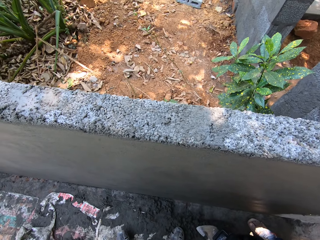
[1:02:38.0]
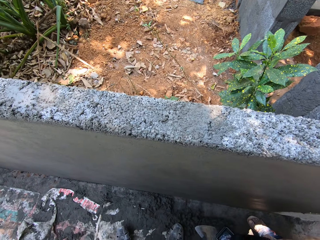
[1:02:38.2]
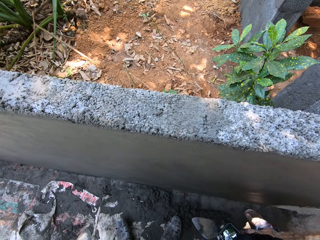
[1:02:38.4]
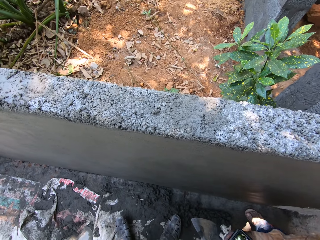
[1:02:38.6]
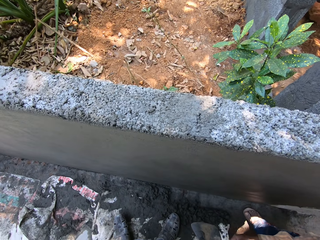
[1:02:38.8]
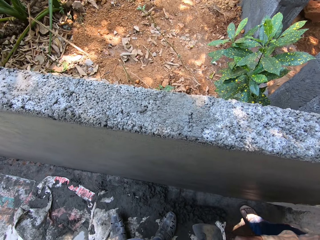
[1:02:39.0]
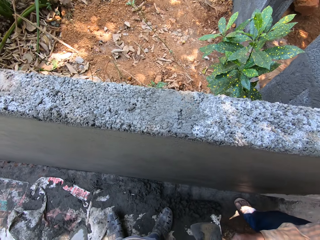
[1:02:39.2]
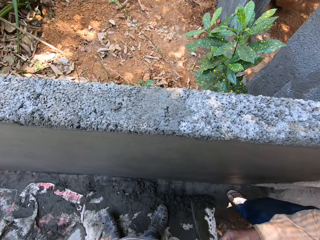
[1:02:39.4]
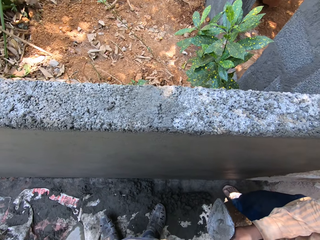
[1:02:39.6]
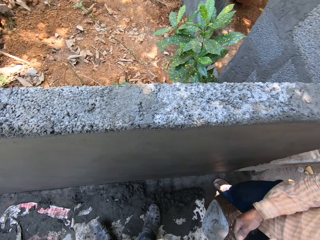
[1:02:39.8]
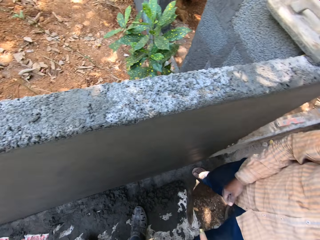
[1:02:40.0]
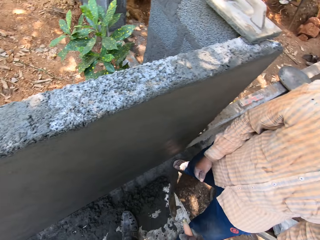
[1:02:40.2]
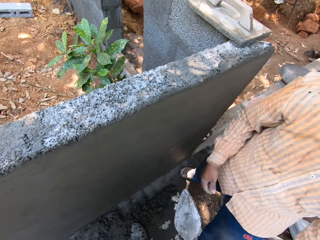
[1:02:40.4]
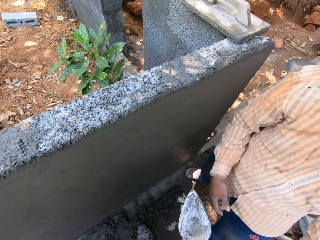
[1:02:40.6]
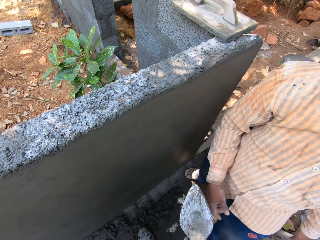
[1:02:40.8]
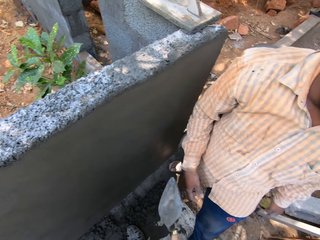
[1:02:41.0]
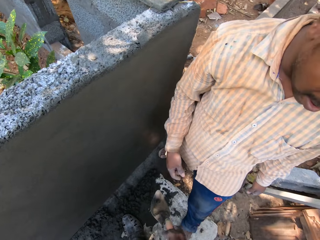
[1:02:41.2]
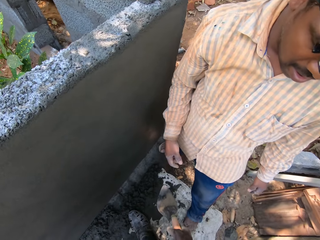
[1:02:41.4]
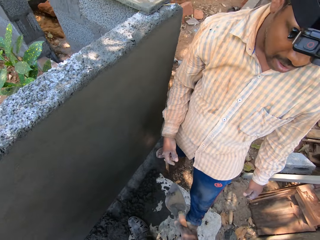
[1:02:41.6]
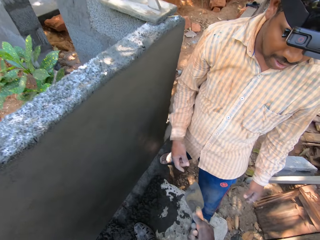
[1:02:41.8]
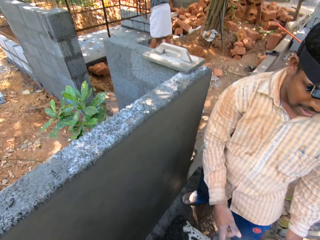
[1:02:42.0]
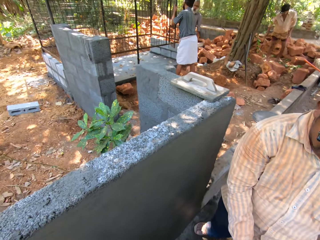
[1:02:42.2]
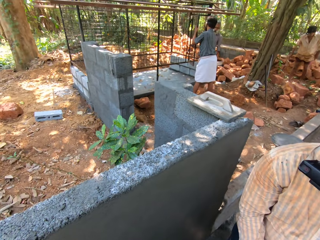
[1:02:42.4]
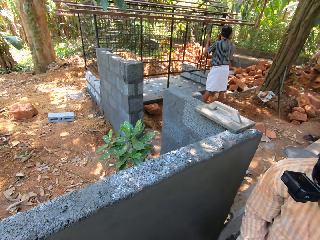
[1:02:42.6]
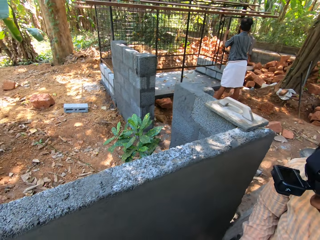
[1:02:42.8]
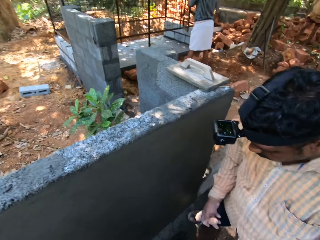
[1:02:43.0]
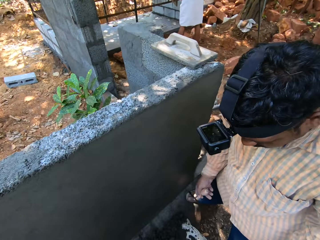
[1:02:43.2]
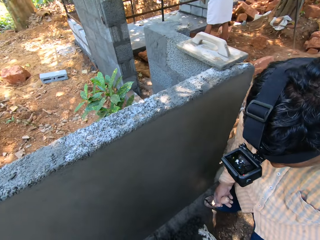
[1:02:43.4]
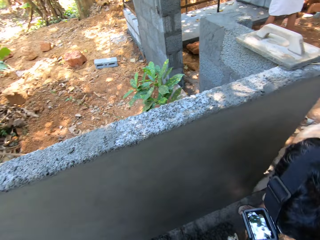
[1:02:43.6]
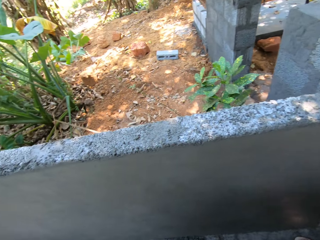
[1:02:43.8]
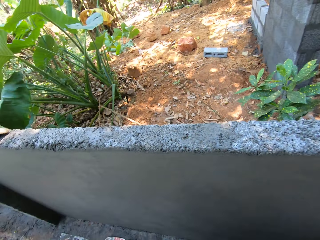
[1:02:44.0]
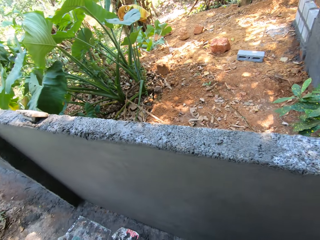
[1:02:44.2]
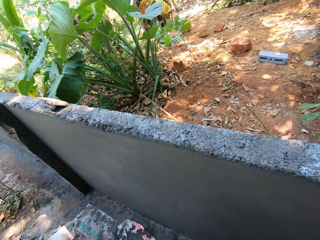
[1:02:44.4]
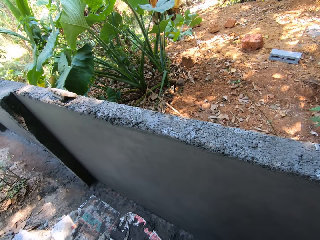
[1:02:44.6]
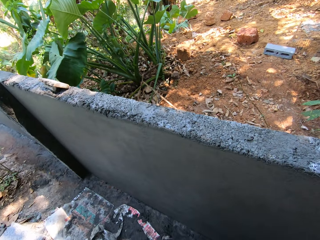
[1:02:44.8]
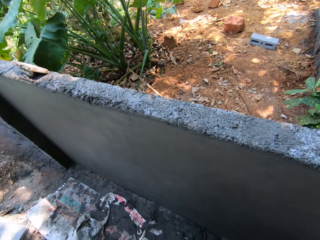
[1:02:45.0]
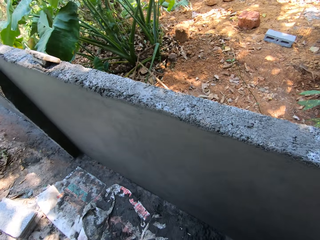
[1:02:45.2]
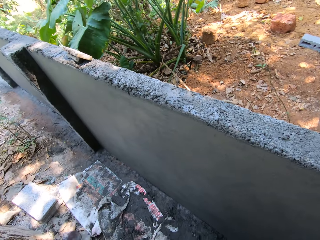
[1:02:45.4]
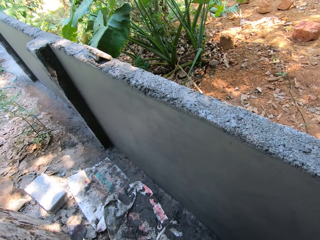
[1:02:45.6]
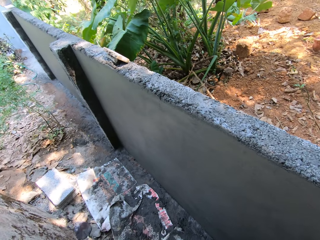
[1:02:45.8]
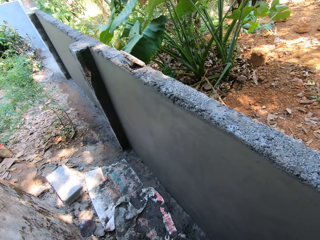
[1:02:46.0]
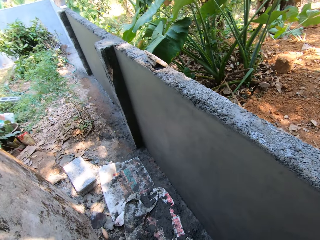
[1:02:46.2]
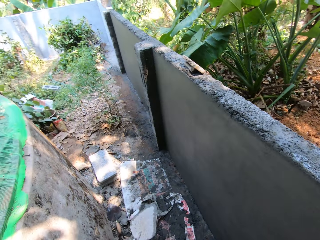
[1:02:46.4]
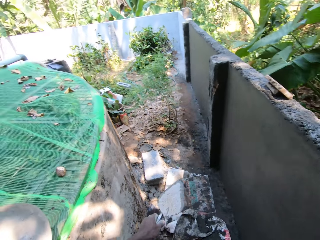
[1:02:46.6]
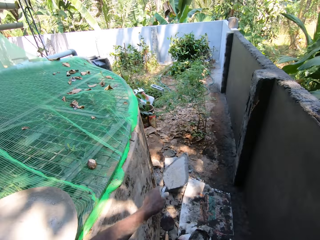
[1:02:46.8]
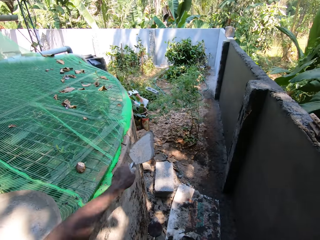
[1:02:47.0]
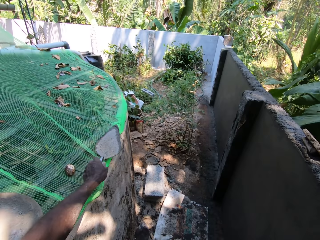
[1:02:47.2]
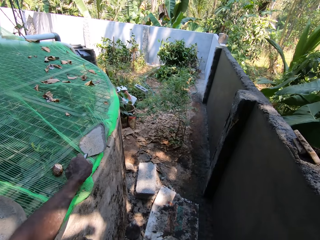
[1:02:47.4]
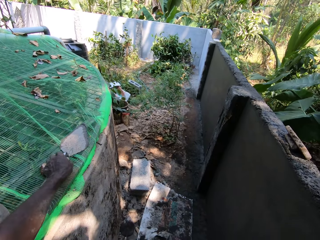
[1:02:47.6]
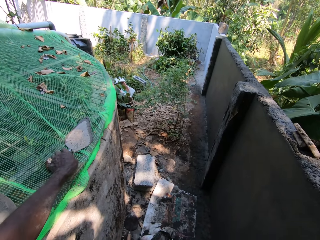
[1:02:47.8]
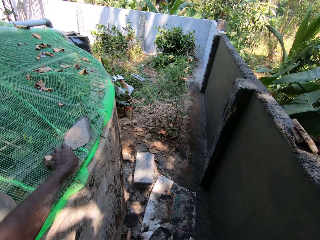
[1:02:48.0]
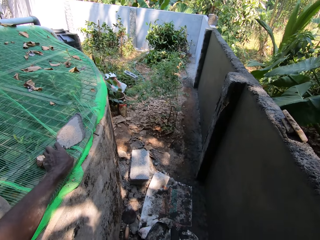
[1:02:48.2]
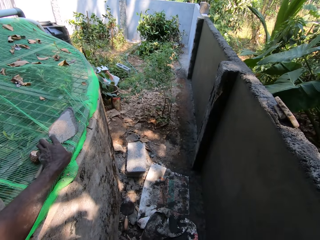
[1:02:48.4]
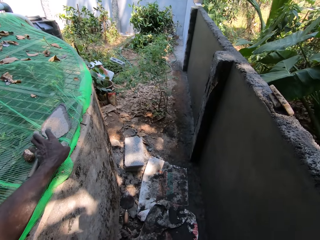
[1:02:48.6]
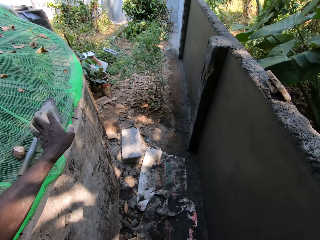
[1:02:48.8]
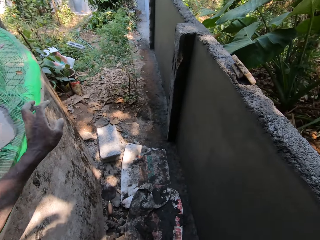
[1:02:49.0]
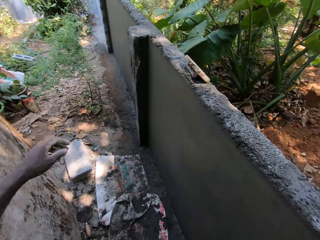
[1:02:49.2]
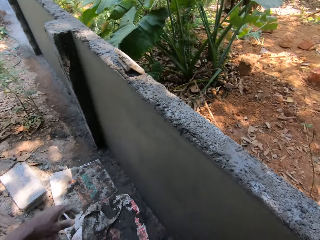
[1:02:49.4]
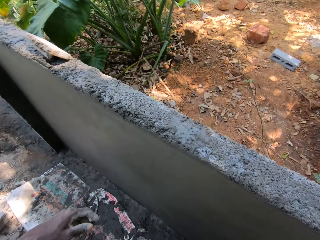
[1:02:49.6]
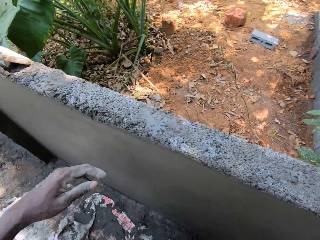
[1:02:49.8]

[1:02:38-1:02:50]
A man passes the hand trowel from his right hand to the camera wearer. The camera wearer drops the hand trowel on the net with his left hand.

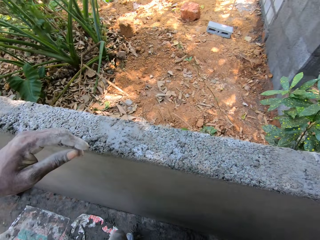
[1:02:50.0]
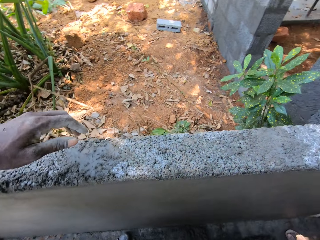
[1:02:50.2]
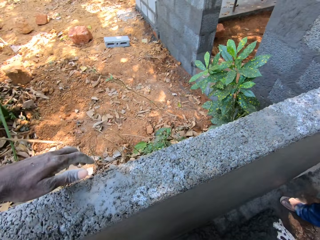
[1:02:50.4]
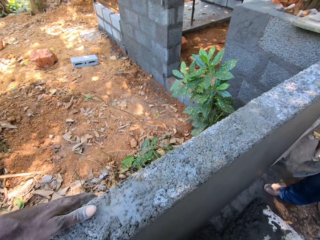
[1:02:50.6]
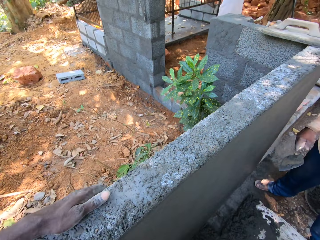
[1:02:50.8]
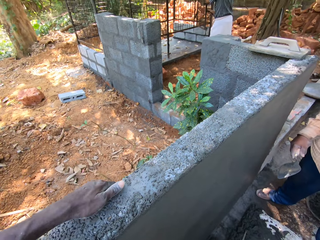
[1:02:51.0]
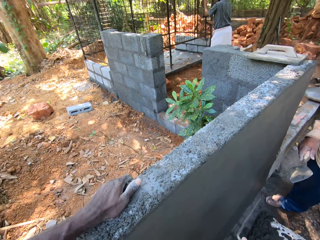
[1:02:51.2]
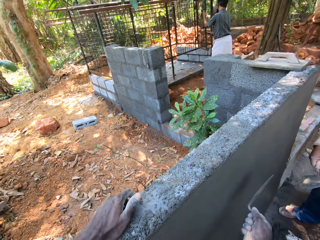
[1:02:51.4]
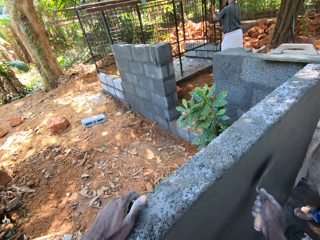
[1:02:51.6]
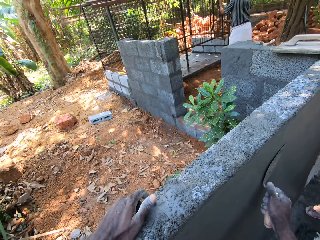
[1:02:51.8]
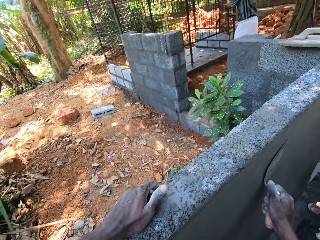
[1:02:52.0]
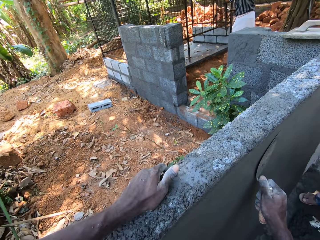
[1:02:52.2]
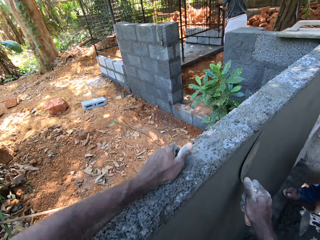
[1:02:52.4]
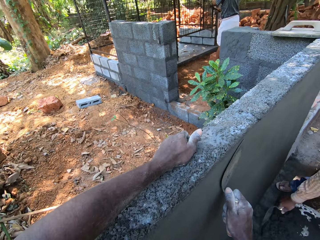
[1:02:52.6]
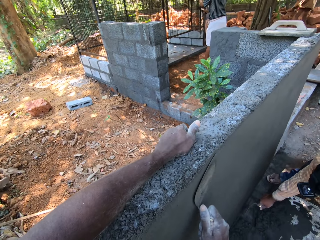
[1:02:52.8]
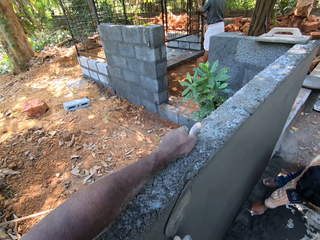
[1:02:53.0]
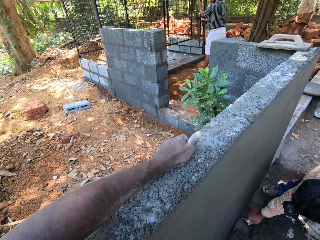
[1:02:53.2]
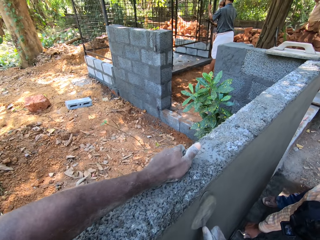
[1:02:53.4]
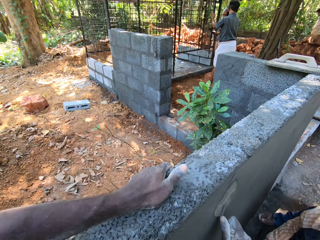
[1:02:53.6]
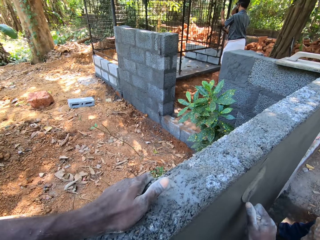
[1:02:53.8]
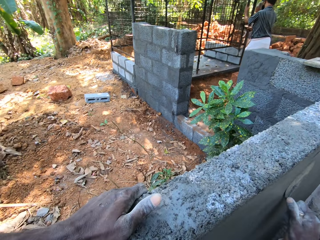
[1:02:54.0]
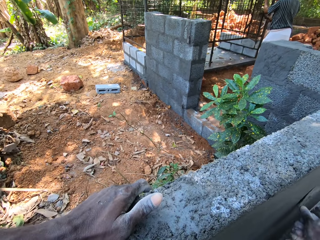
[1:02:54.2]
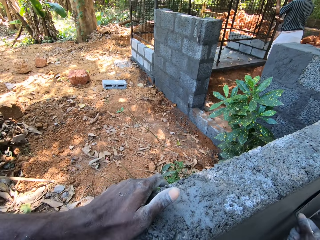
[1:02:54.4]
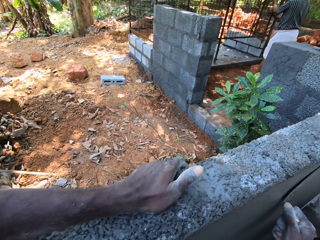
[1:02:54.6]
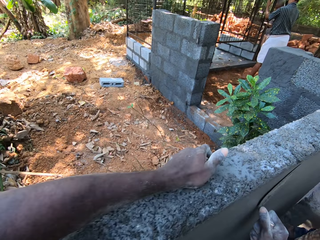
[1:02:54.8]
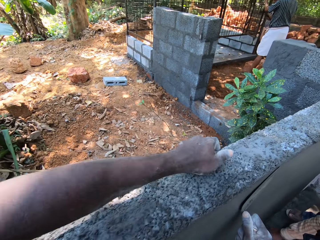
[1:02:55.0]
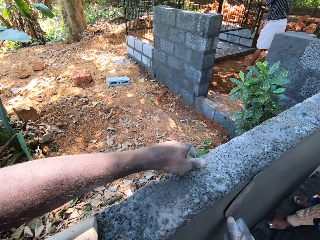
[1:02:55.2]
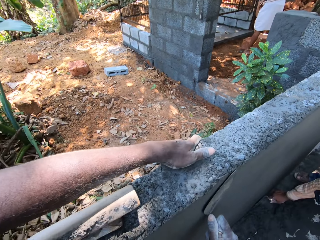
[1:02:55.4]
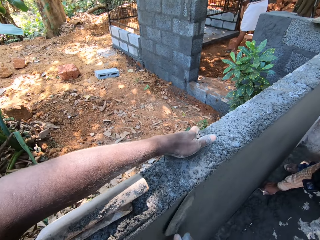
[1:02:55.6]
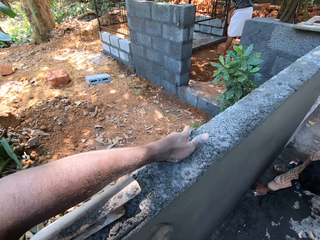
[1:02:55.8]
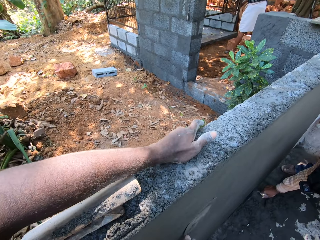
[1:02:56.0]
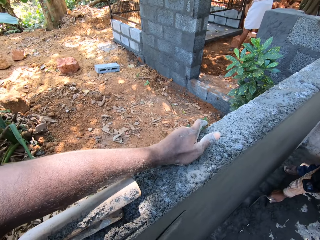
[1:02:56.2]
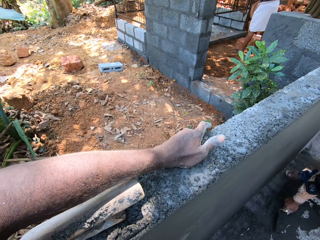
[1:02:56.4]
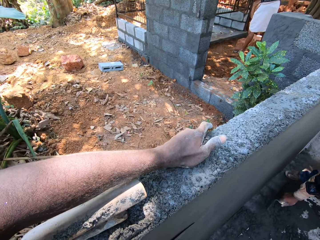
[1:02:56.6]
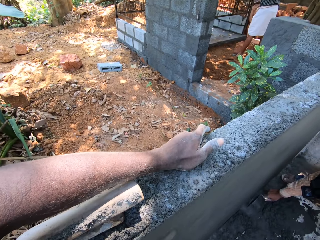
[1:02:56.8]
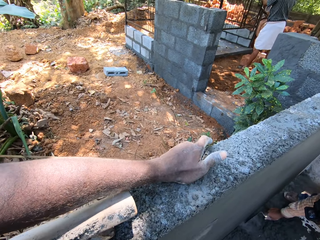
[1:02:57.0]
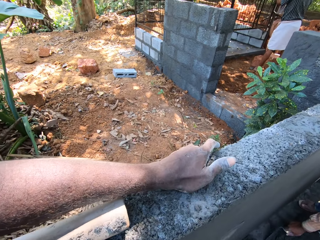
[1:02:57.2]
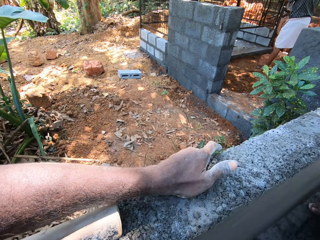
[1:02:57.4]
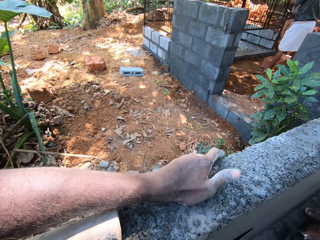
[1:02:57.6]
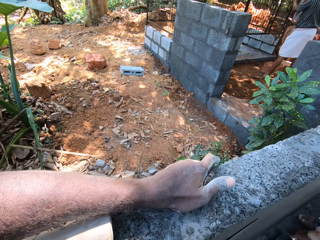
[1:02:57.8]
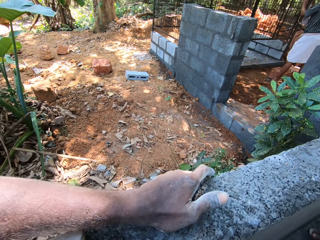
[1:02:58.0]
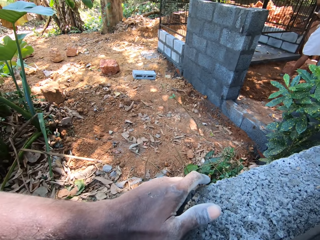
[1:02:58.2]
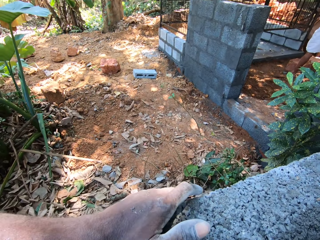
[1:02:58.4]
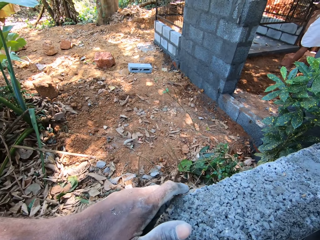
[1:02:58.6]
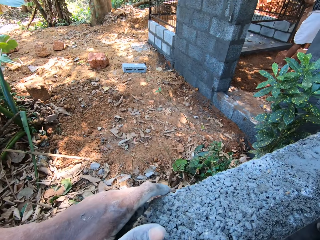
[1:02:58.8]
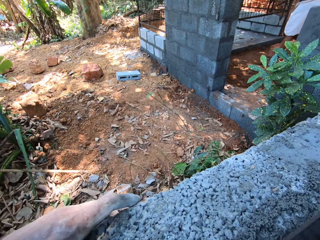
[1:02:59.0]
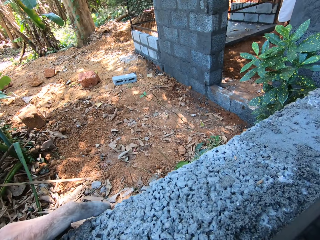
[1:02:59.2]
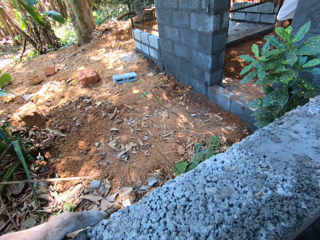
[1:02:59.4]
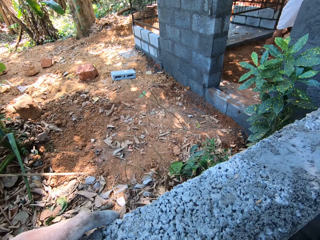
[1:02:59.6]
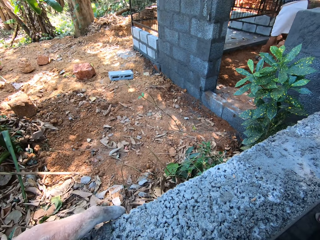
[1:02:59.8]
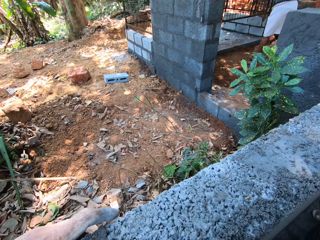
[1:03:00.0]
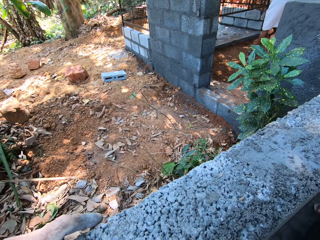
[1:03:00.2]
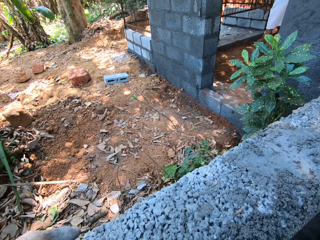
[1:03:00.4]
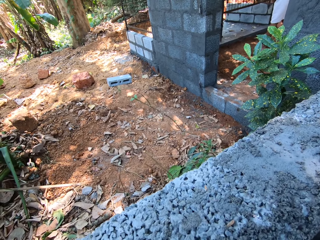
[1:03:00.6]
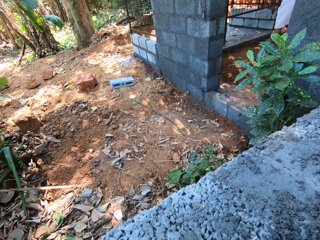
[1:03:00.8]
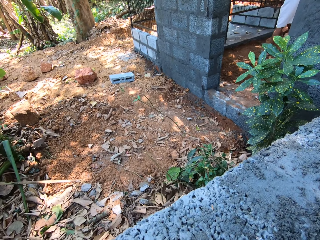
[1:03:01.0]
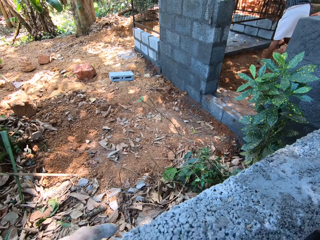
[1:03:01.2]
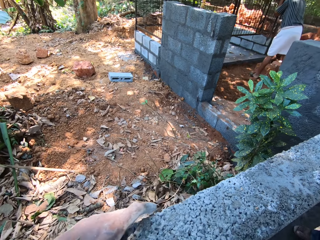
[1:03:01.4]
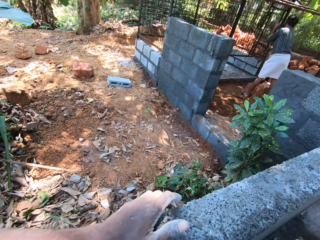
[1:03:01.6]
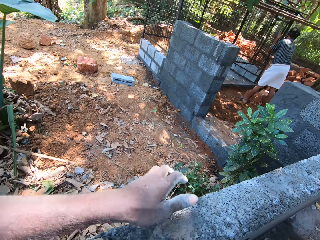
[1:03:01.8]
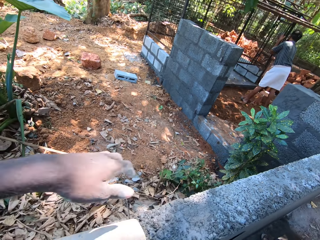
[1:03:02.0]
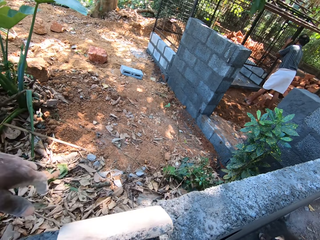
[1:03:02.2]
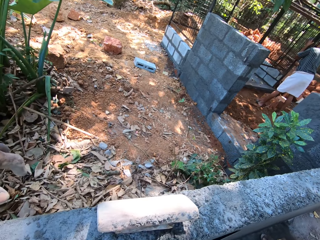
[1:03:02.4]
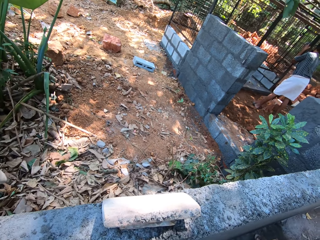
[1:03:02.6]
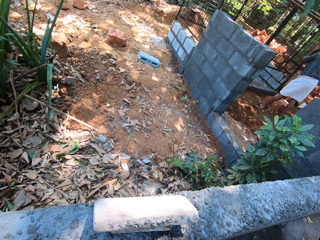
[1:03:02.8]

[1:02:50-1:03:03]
The camera wearer places his left hand on the wall. He rubs the wall with the hand trowel in his right hand. A man moves the cement plaster on the floor with the hand trowel in his right hand.
